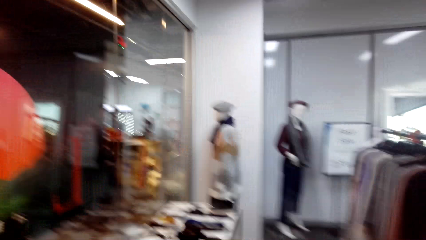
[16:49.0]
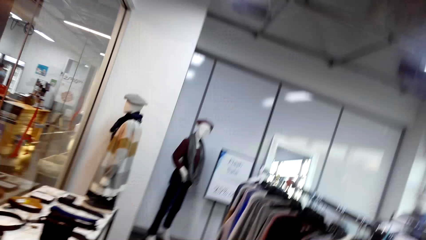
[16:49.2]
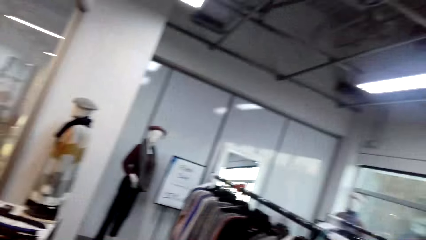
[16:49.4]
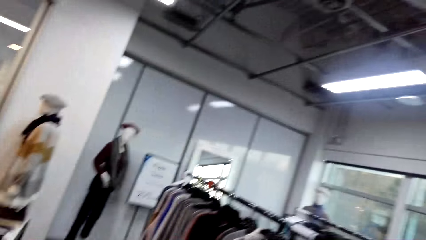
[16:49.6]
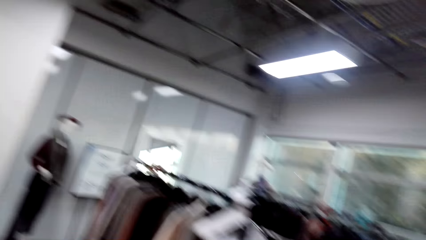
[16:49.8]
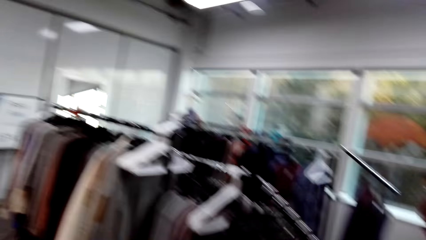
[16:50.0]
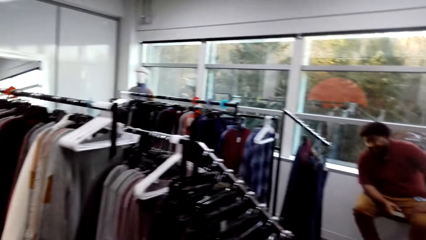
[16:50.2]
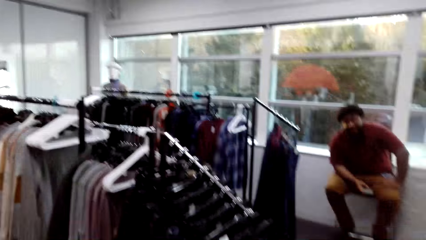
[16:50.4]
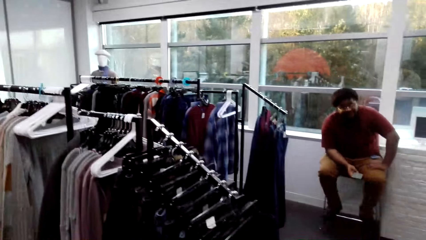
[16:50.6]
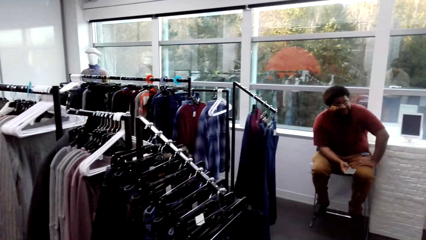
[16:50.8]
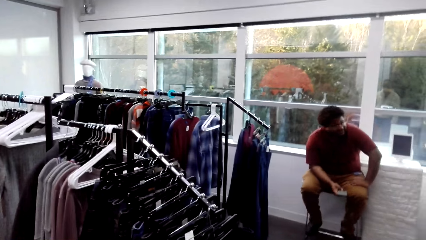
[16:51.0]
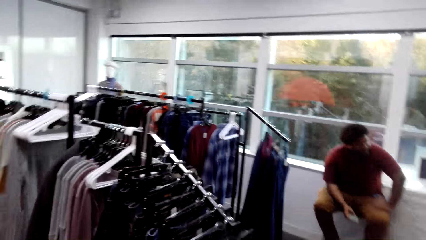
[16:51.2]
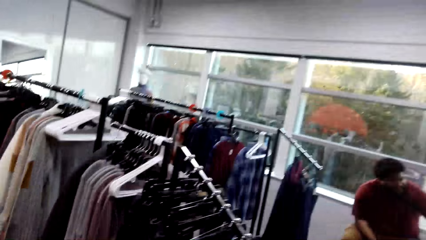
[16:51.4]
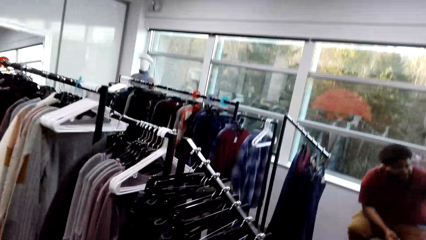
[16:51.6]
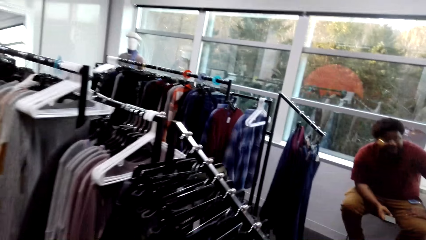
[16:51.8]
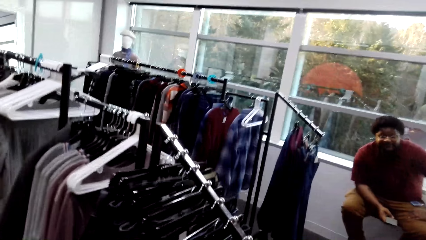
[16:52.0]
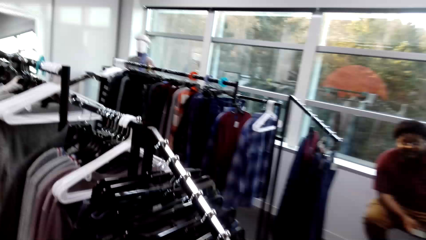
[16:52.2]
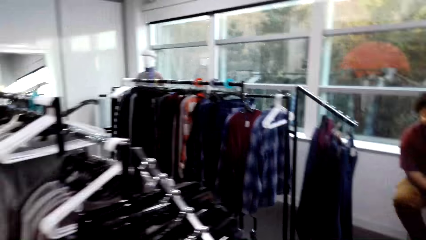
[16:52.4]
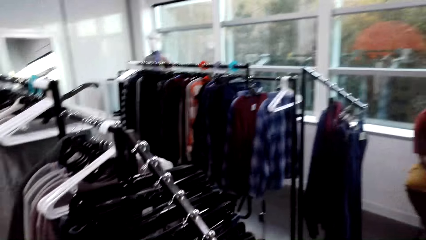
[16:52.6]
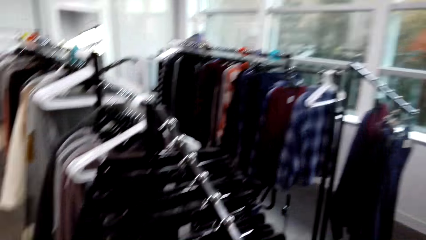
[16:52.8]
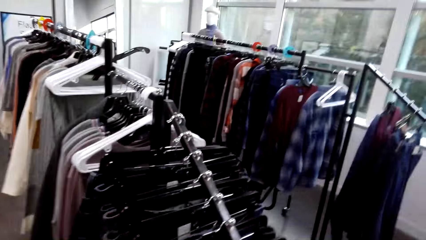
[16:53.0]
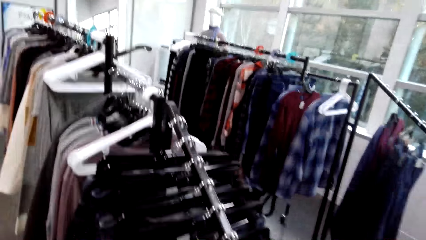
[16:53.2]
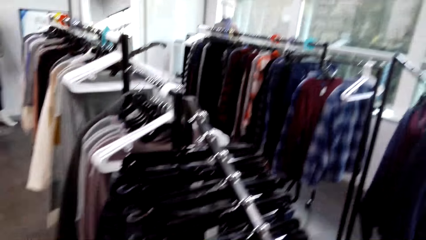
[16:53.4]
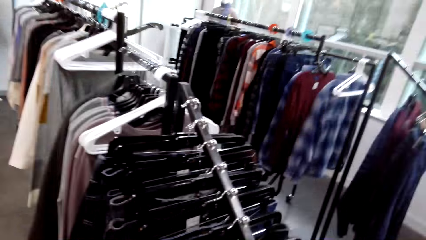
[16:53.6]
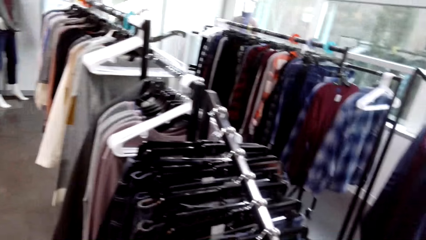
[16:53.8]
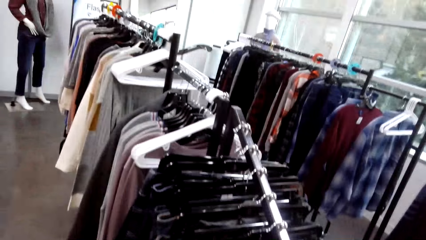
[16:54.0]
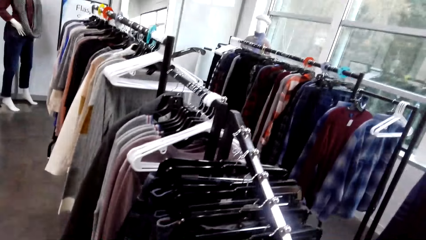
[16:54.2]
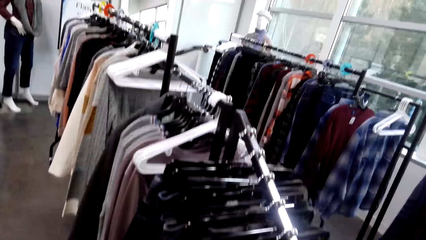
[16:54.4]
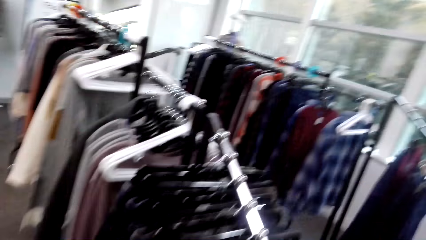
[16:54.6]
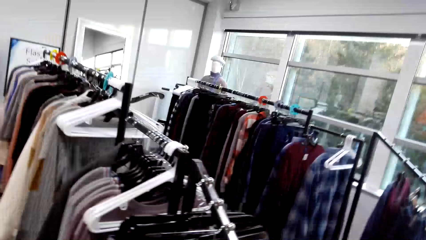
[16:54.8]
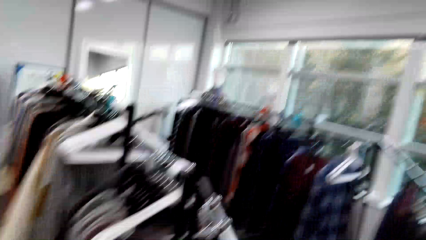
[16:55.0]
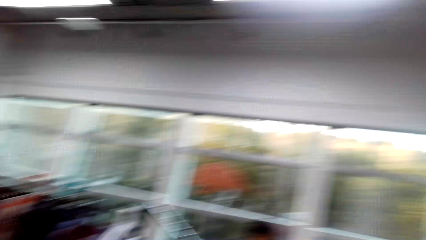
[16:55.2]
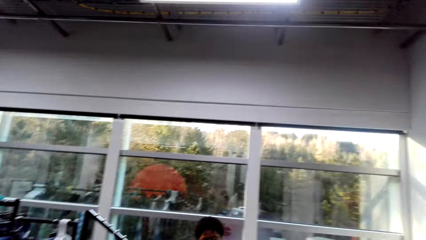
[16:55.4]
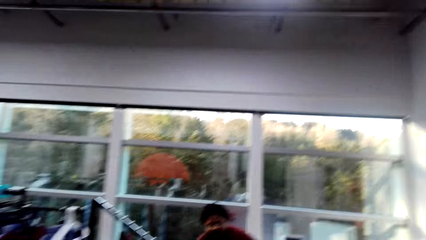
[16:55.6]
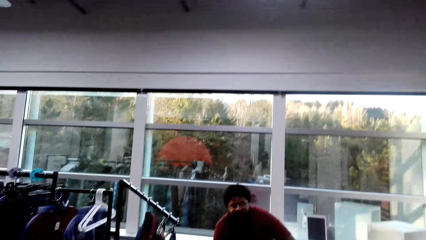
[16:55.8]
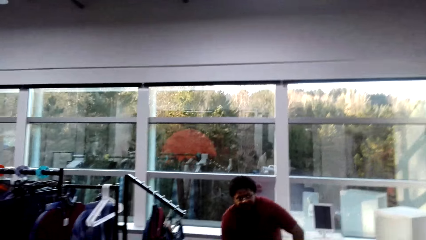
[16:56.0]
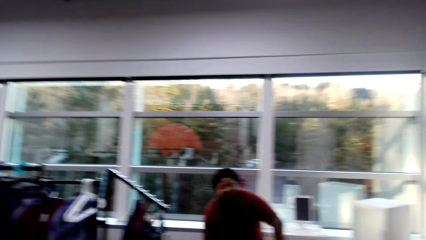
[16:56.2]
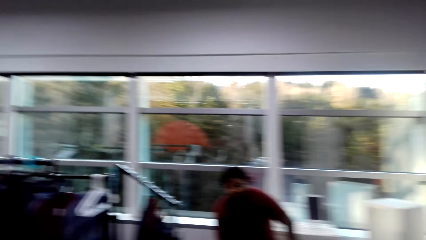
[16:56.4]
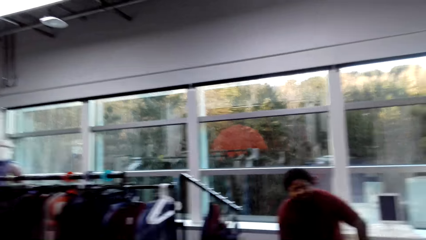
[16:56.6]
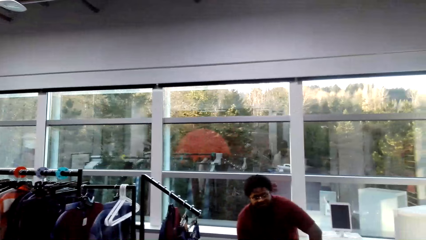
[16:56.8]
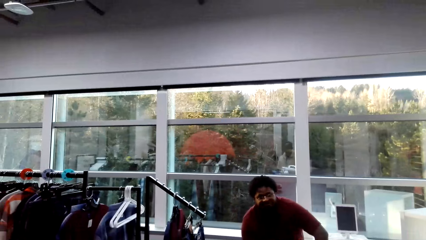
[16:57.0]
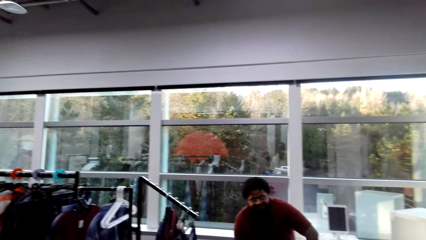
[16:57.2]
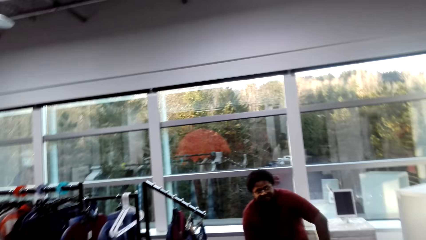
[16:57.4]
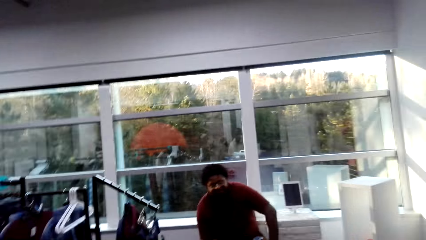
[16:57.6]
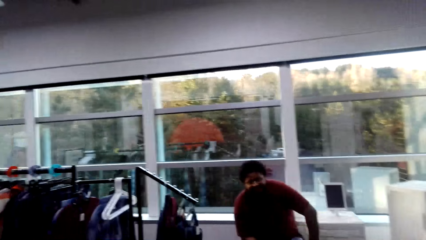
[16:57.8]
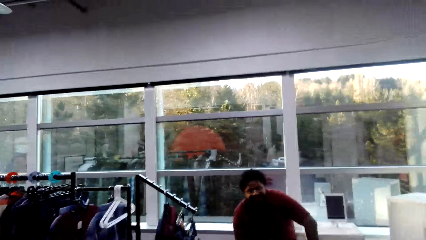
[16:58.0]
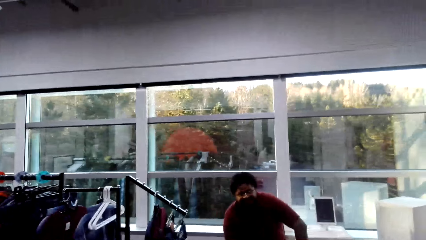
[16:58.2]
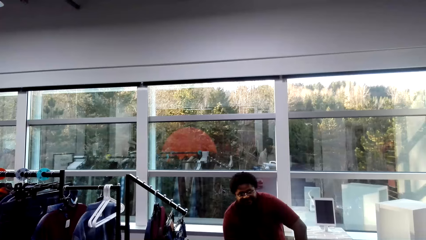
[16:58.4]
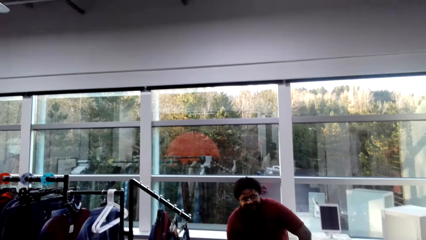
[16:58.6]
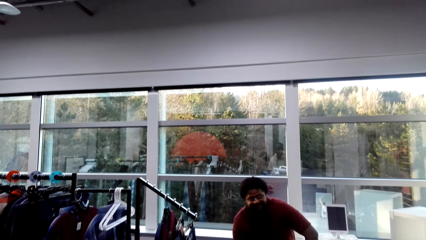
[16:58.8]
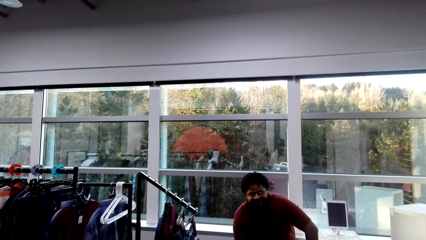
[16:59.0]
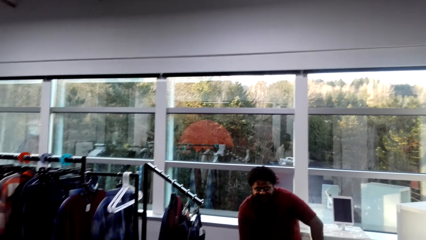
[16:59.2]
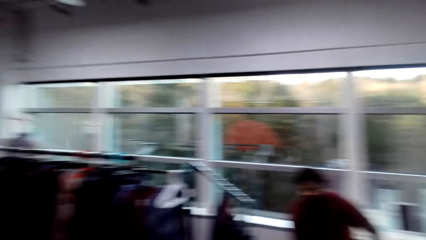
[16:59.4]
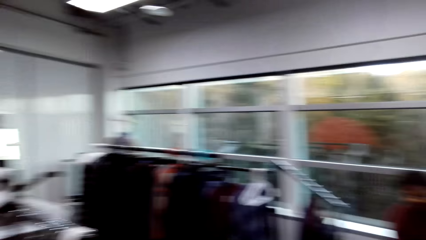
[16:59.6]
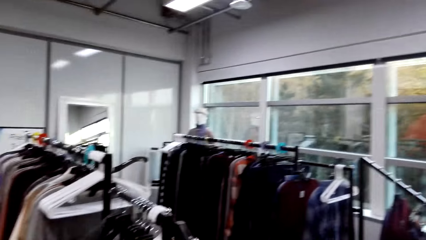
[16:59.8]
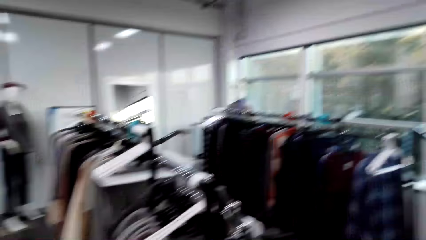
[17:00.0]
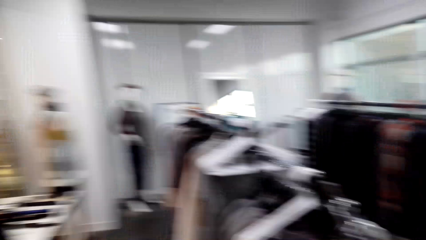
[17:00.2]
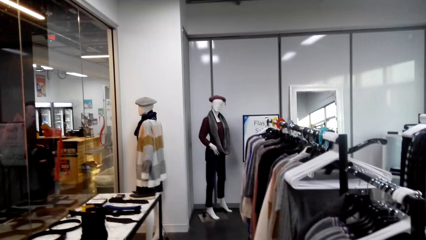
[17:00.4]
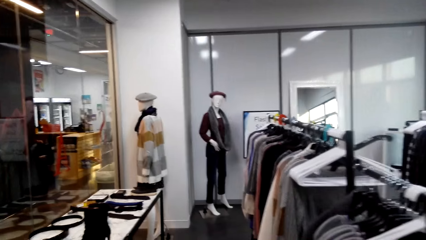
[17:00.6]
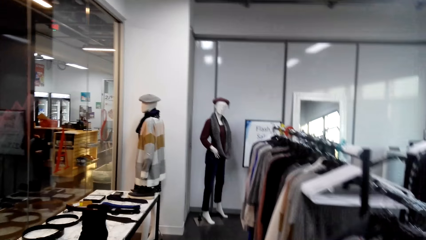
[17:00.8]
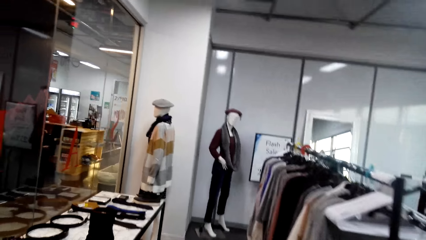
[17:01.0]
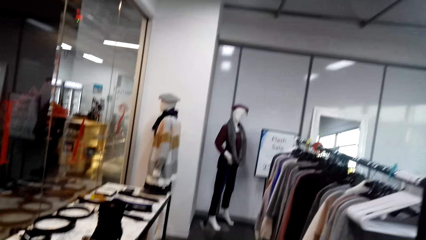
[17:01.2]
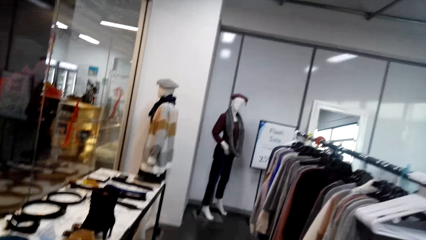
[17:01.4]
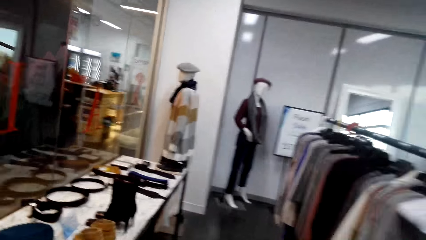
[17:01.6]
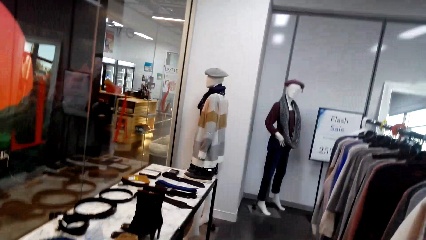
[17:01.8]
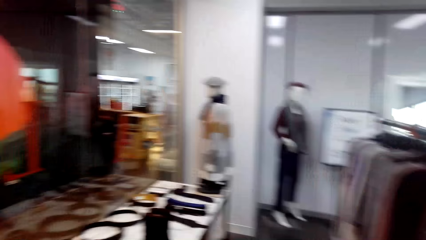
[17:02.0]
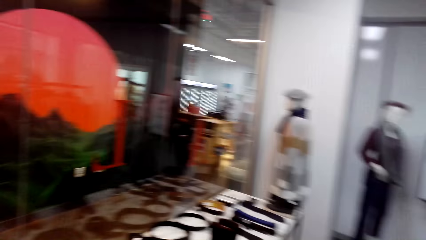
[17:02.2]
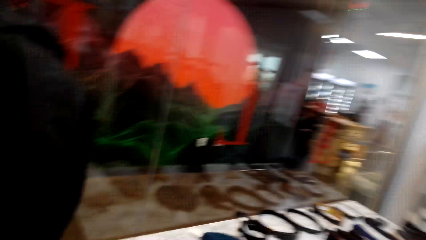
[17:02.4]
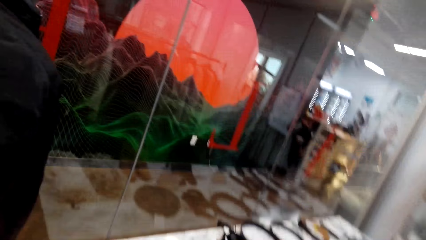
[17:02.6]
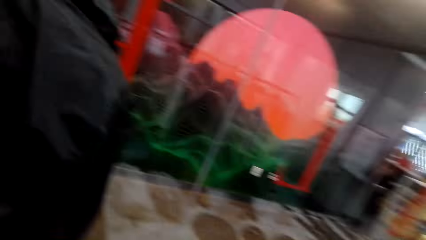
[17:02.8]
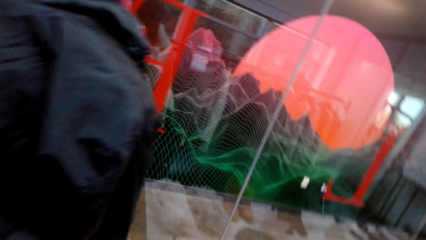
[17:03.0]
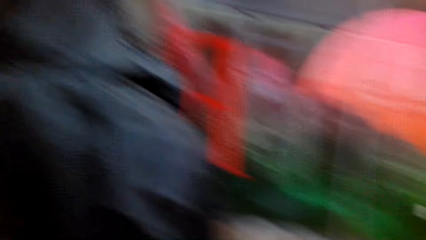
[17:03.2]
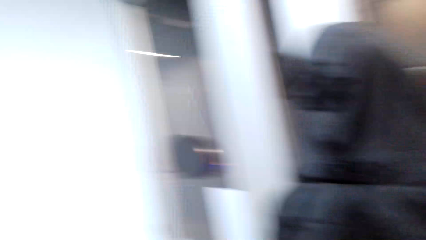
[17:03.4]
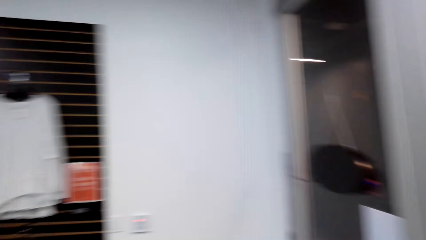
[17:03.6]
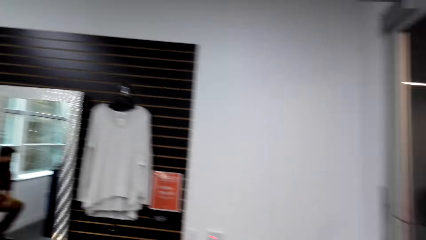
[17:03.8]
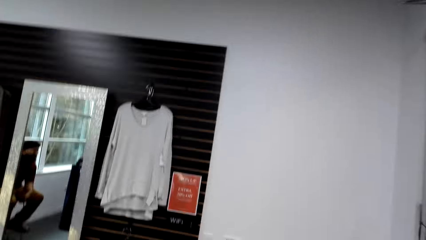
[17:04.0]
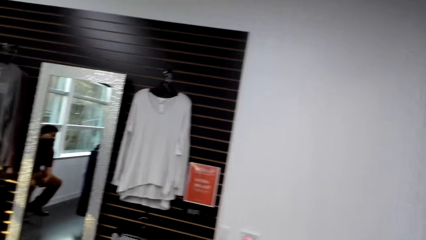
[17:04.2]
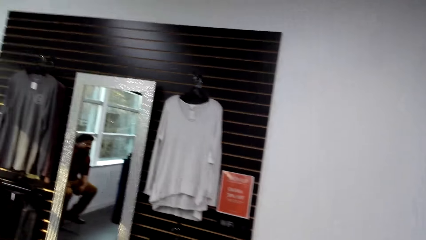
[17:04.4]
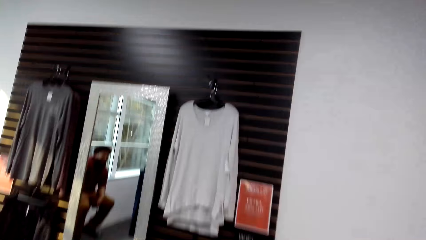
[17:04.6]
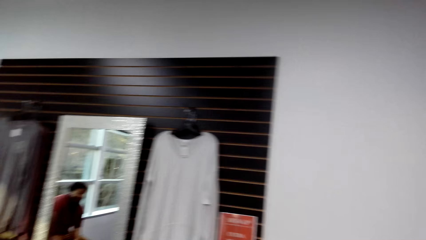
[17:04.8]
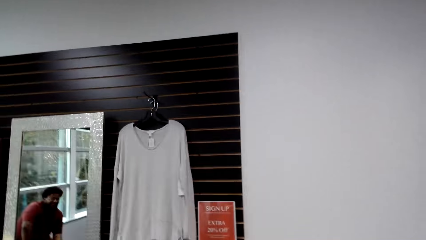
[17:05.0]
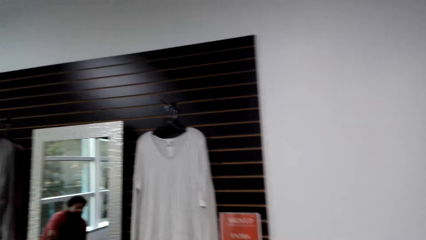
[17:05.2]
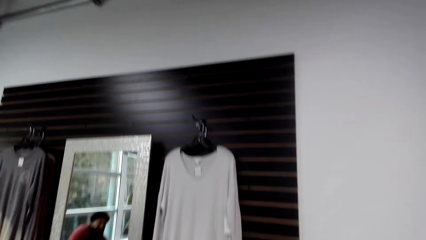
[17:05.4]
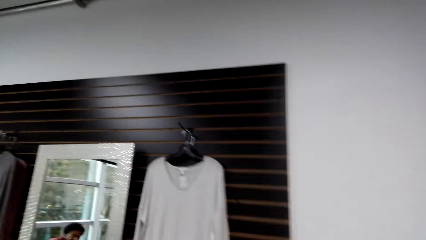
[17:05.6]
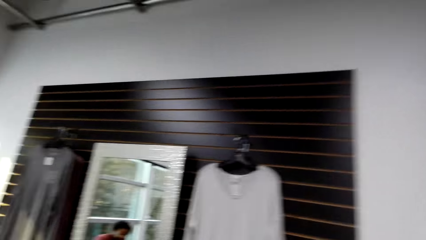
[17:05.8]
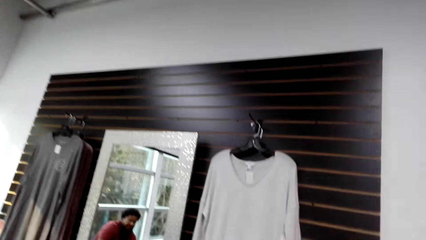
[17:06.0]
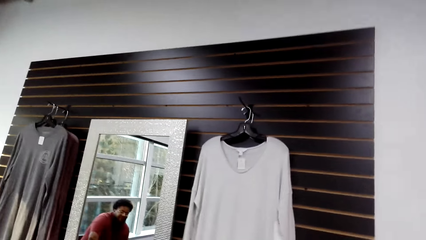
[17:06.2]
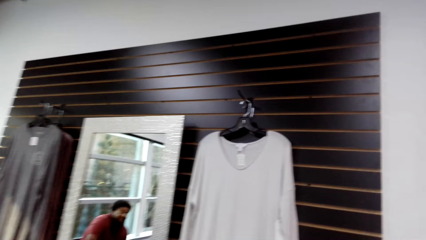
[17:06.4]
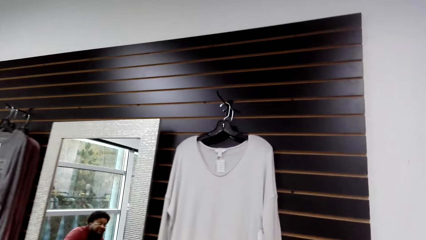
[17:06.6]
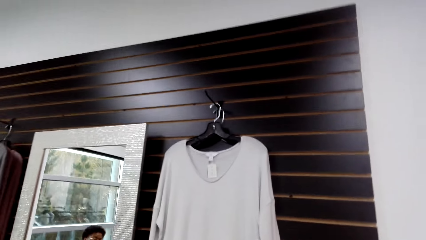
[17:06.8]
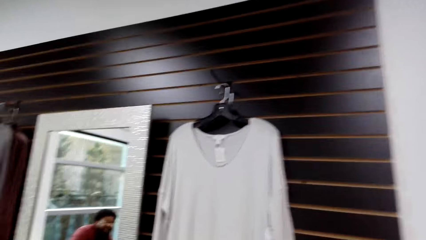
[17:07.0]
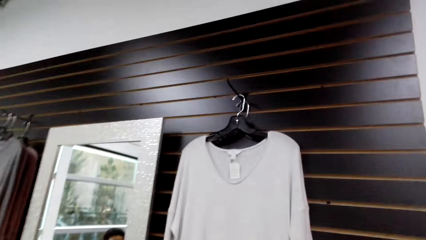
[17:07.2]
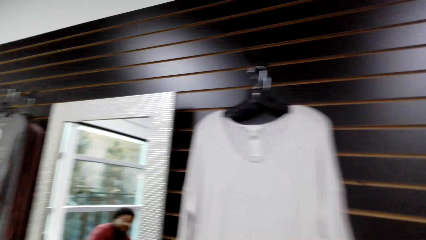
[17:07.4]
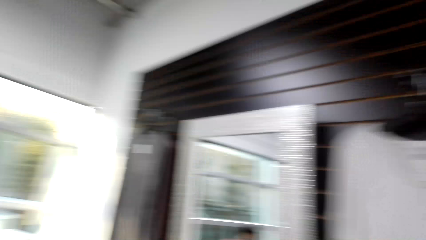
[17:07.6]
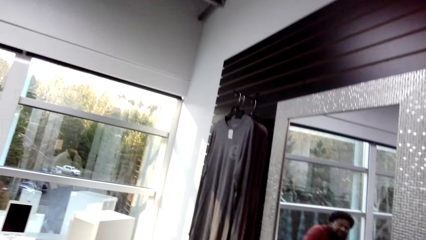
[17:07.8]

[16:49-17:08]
The camera wearer walks in the boutique. They talk with a cashier. They look around. They talk with the cashier. They walk to a cloth. They walk in the boutique.
